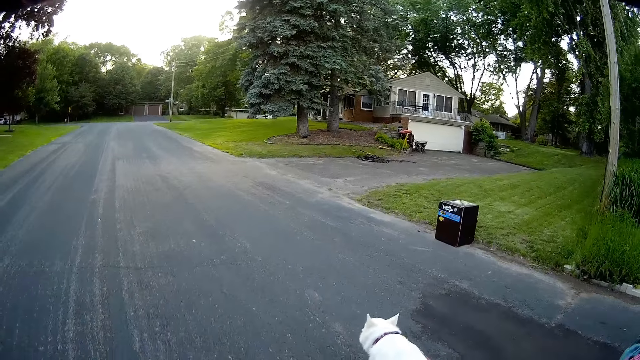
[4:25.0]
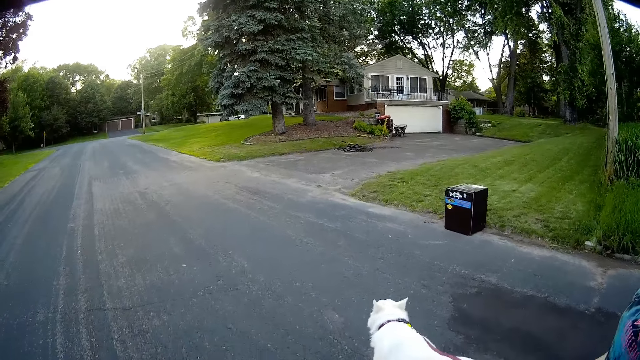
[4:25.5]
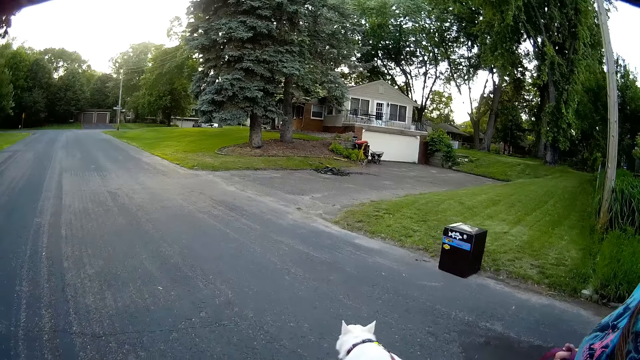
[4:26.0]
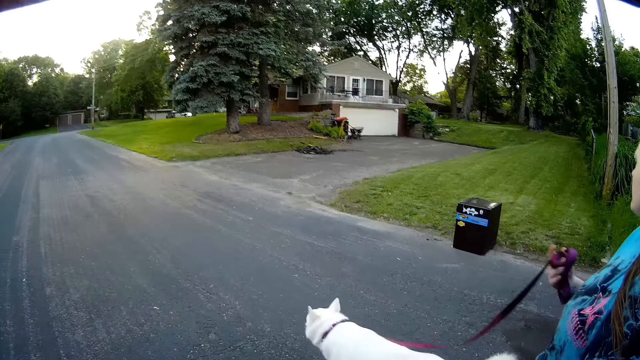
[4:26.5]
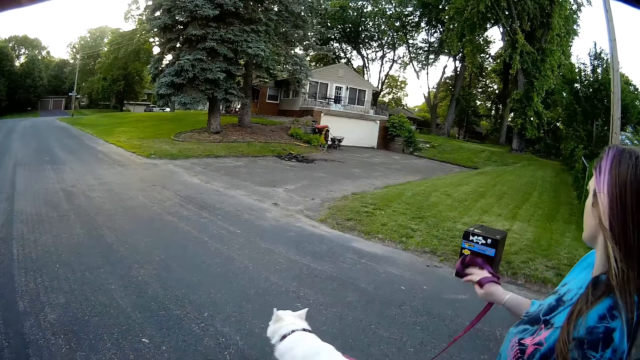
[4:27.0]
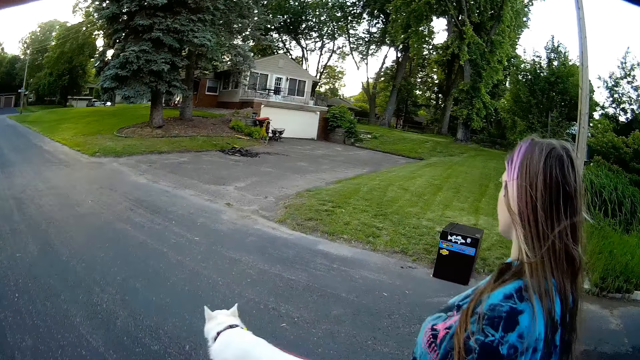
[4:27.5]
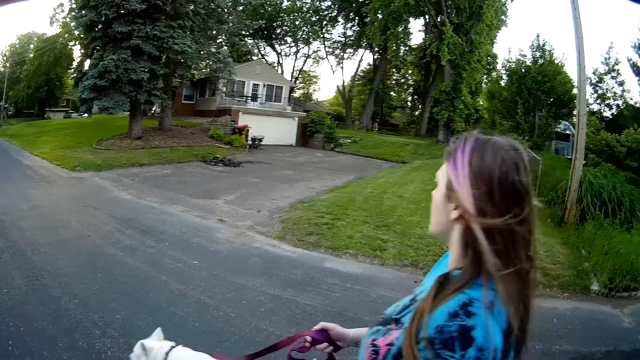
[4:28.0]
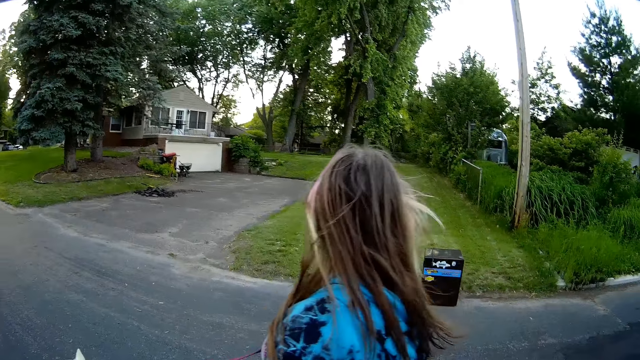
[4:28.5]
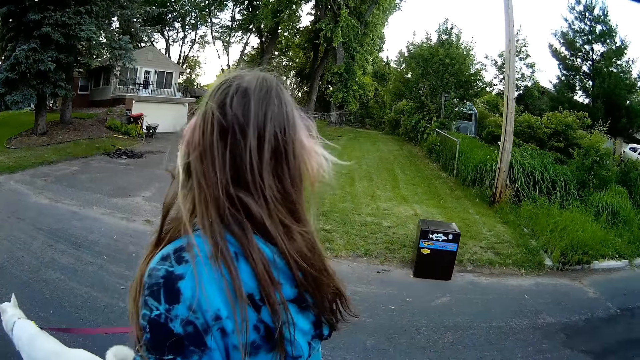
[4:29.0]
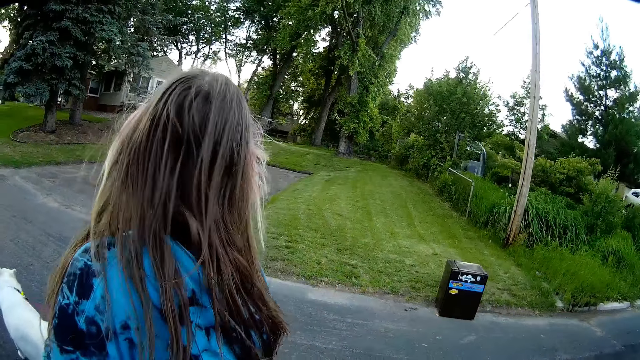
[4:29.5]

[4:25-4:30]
A lady looks to the other side.

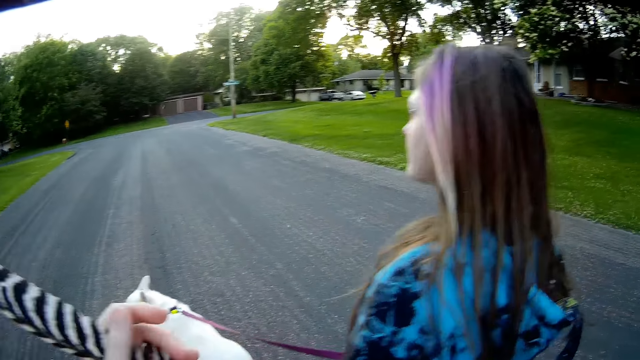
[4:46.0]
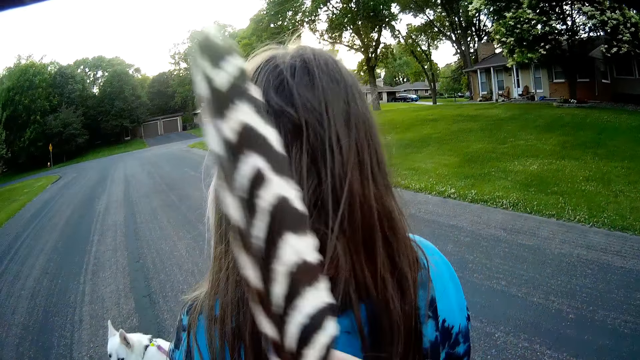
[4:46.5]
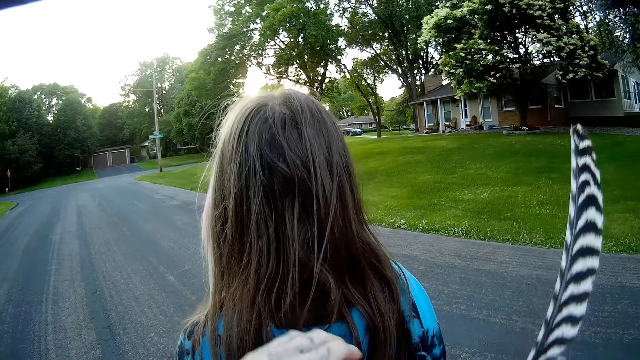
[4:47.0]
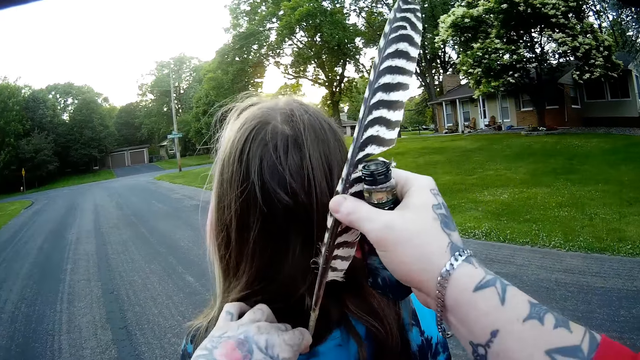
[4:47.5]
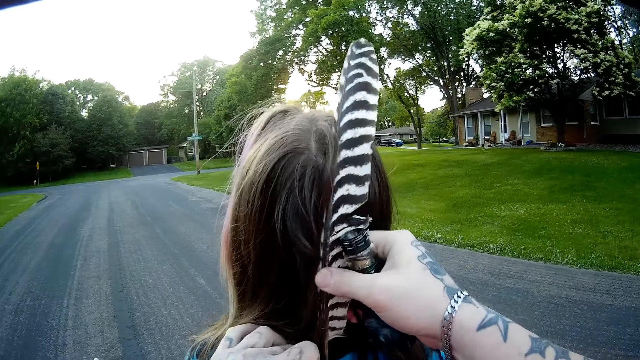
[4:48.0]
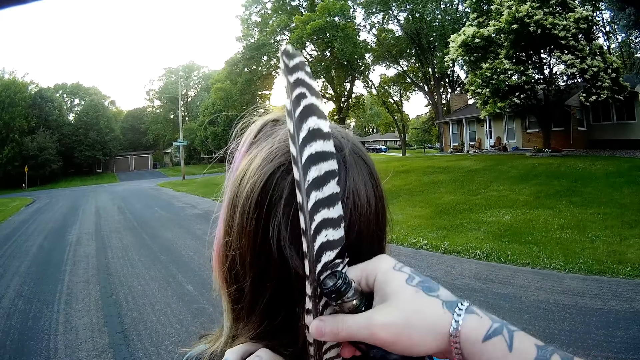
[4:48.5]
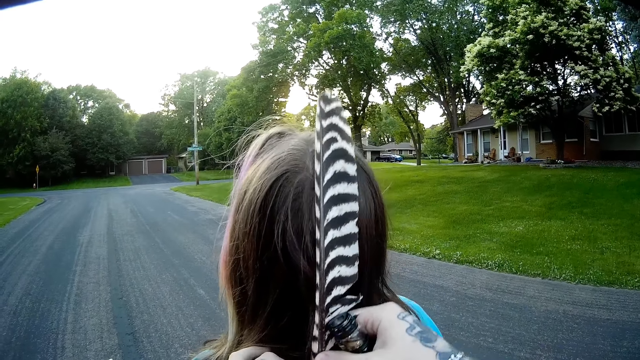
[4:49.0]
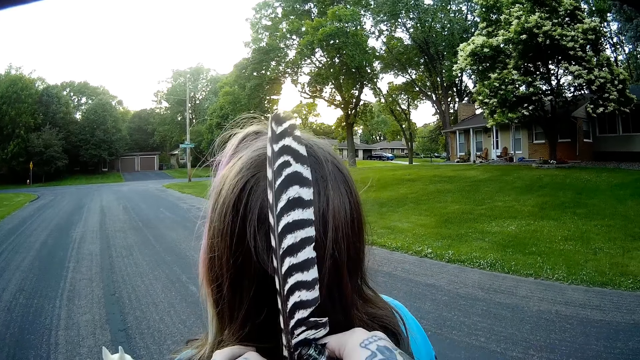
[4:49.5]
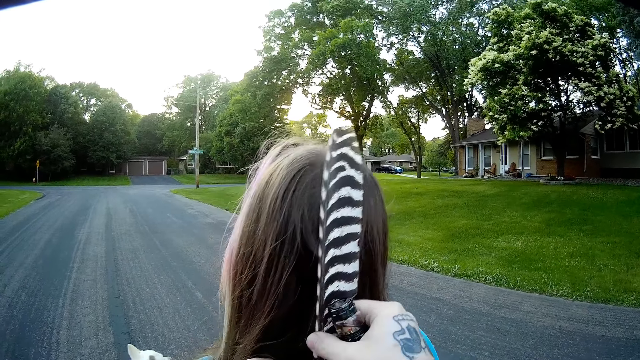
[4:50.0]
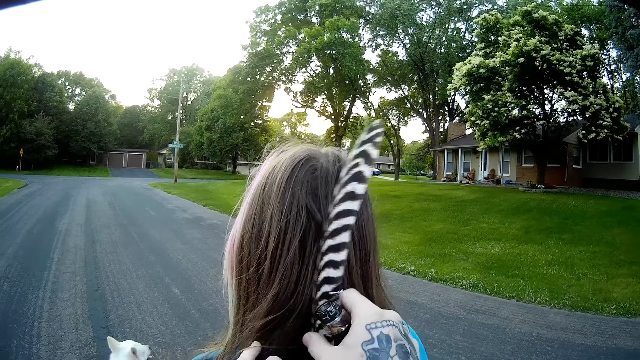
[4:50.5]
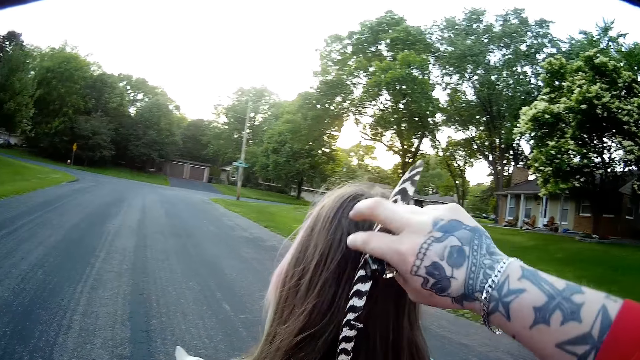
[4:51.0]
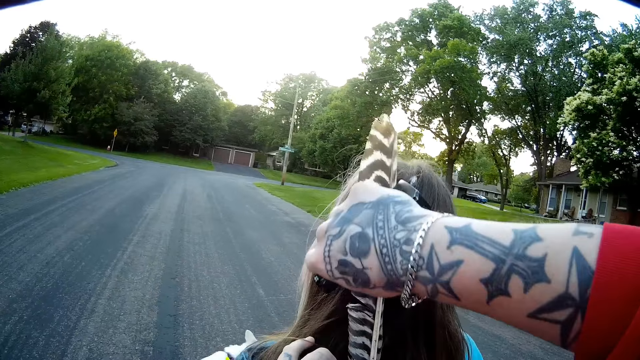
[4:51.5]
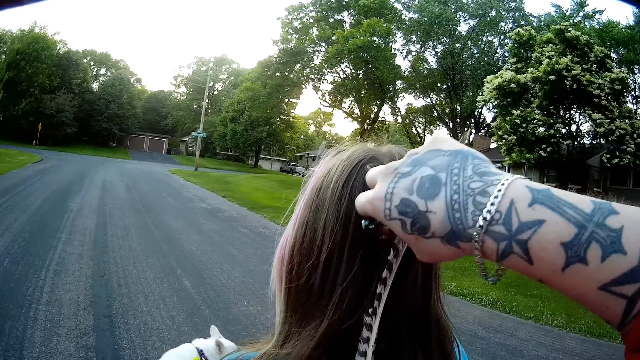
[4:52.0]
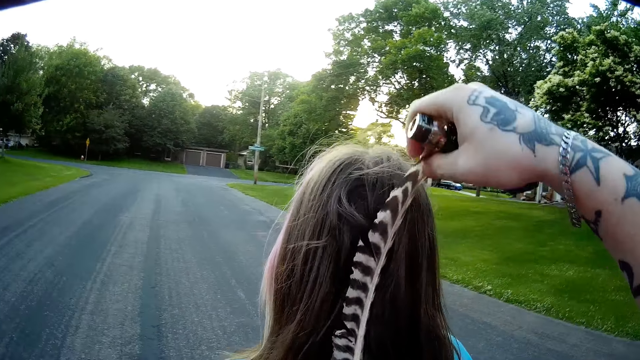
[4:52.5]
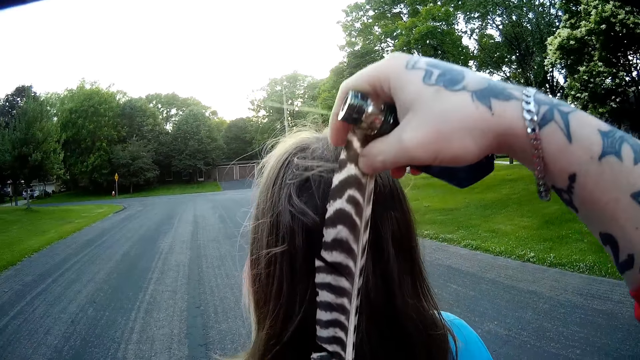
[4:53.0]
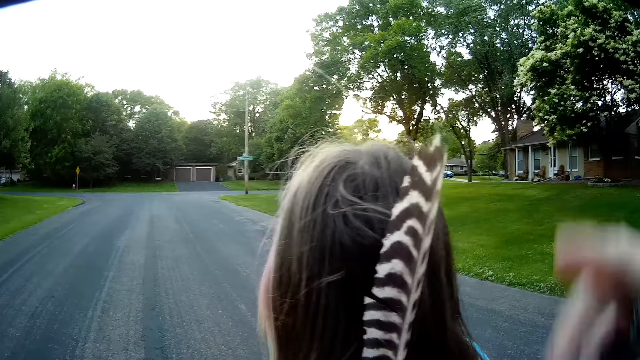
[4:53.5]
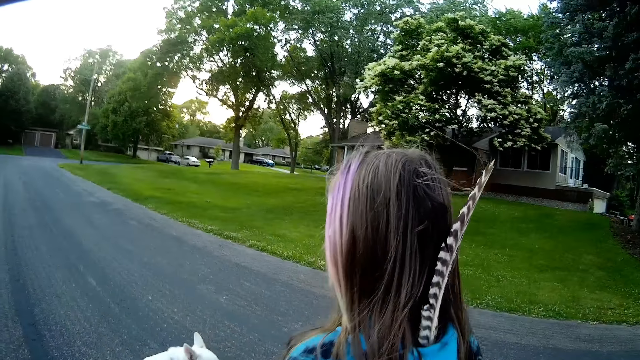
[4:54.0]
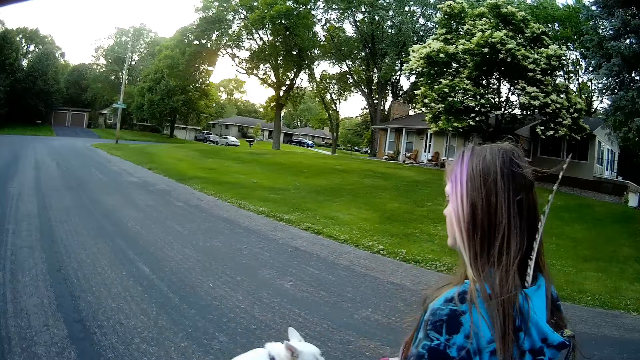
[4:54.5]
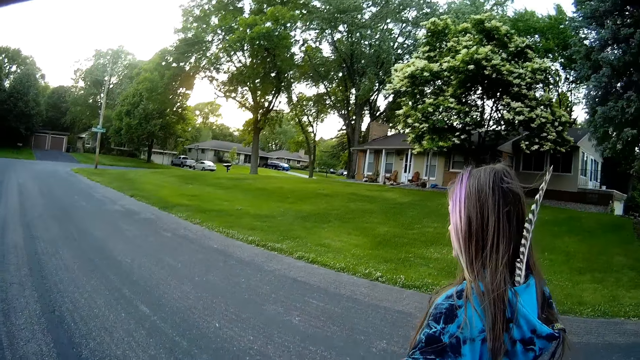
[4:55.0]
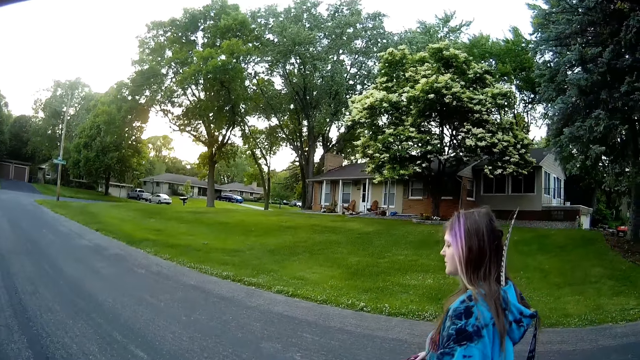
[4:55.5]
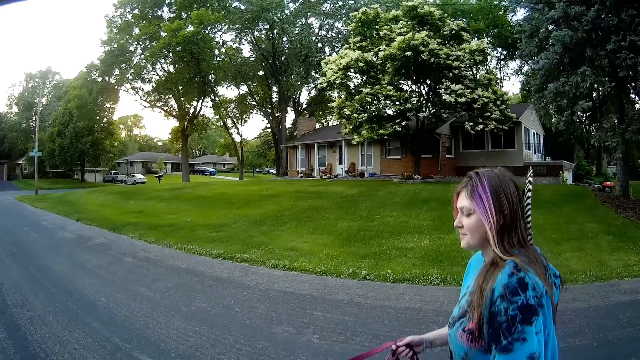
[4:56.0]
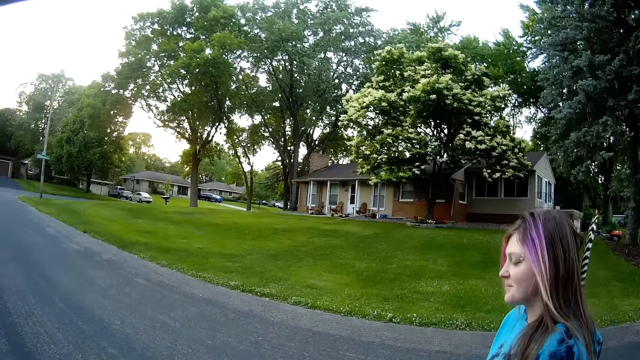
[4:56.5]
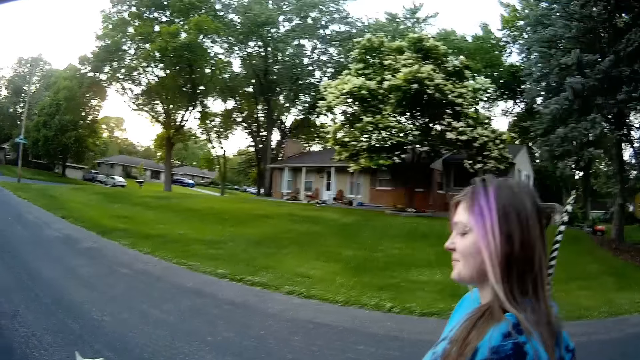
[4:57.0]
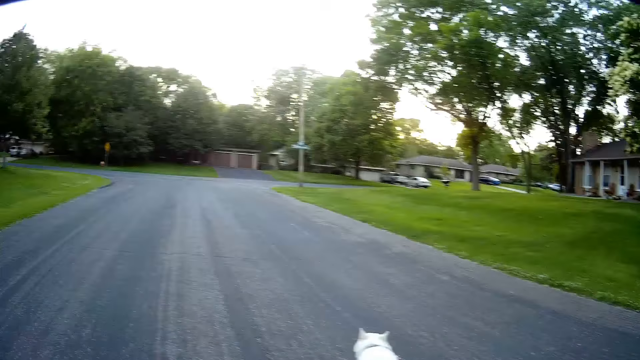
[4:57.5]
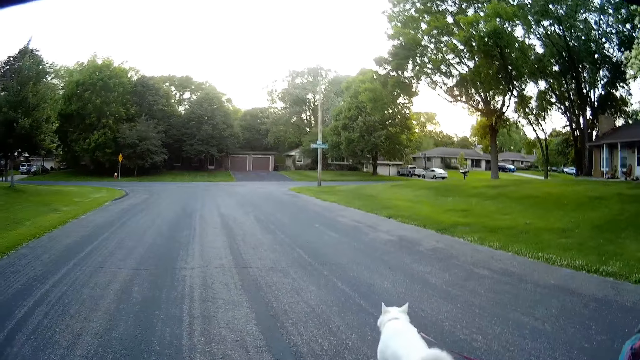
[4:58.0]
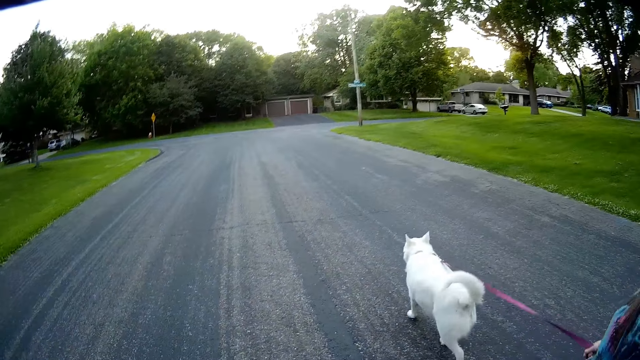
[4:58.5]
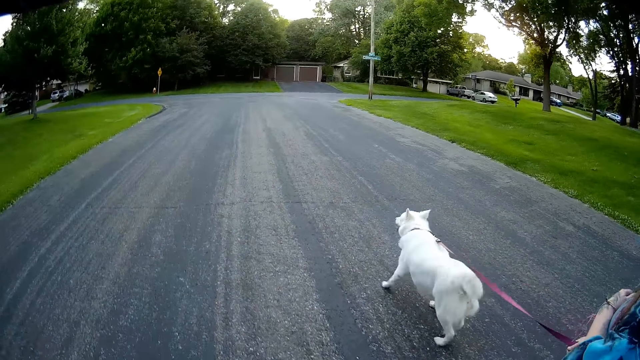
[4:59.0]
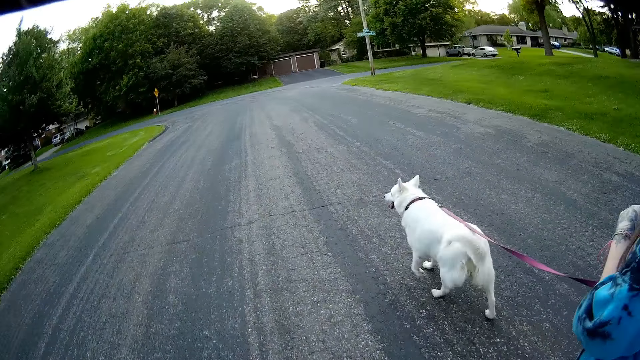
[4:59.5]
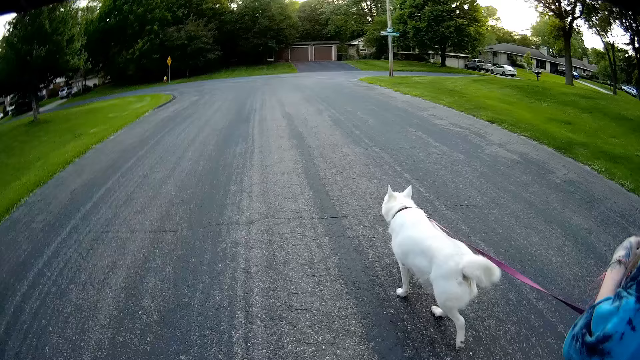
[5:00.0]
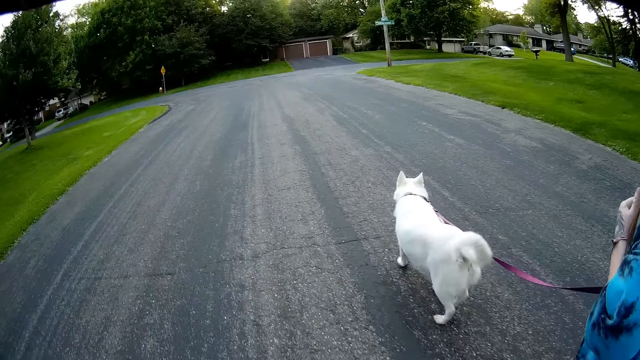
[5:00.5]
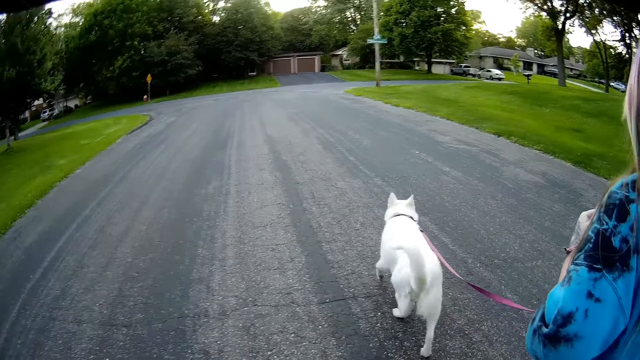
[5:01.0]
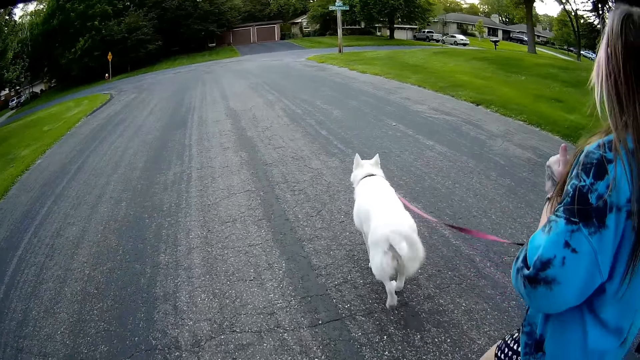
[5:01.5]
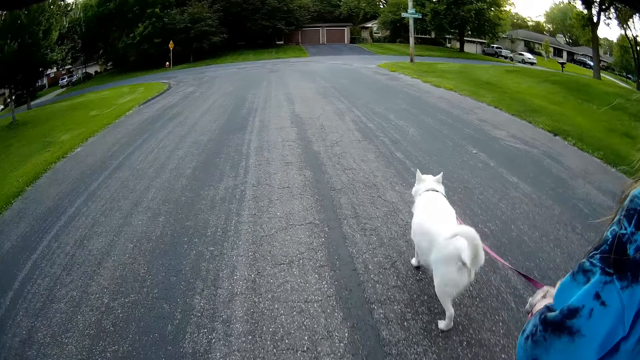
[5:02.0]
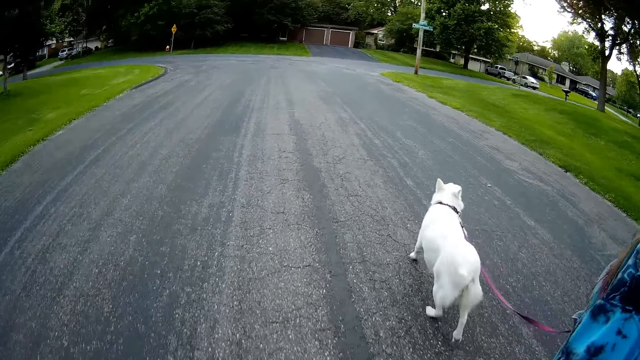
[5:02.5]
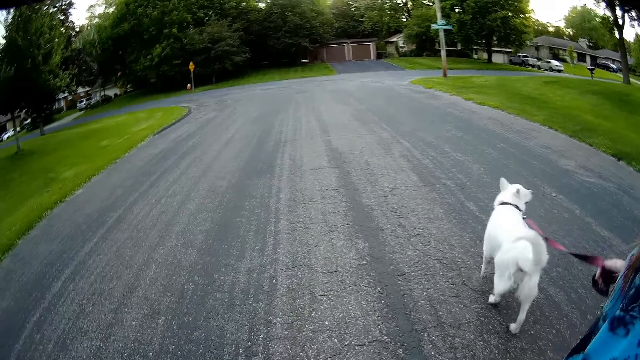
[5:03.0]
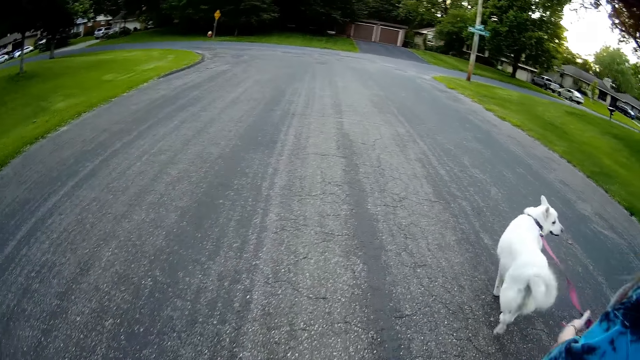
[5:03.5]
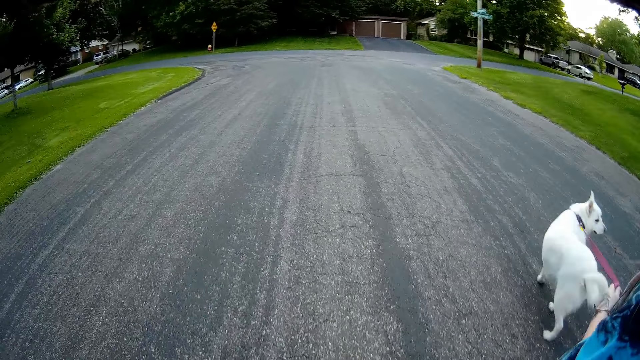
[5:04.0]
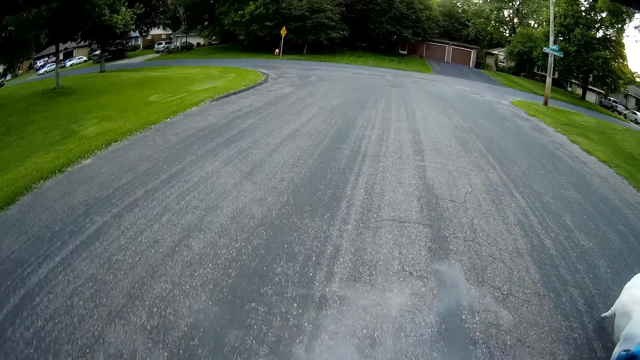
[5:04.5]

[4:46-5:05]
The camera wearer places his left hand on a woman's back. He puts the feather in his right hand in the woman's cloth. The woman puts a bird feather to the camera wearer. The woman walks a dog. The camera wearer walks outside beside the woman and the dog.
